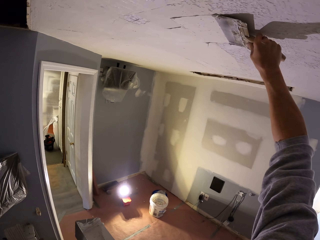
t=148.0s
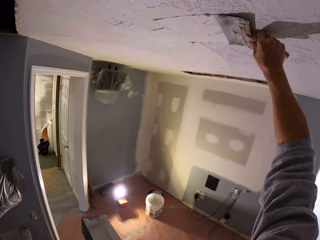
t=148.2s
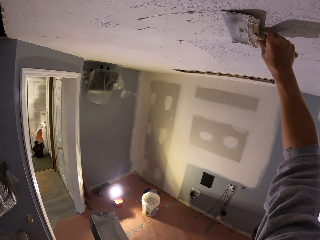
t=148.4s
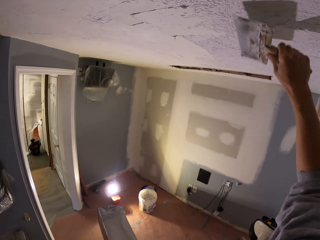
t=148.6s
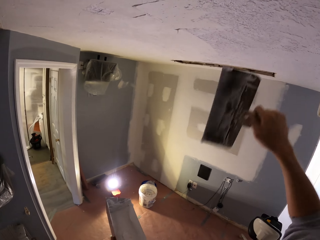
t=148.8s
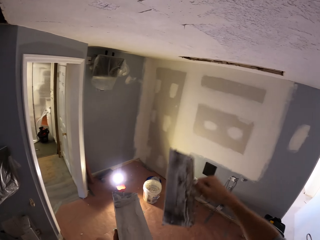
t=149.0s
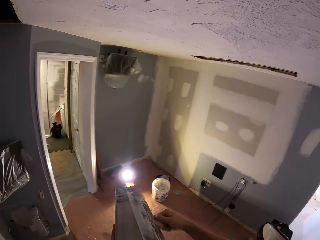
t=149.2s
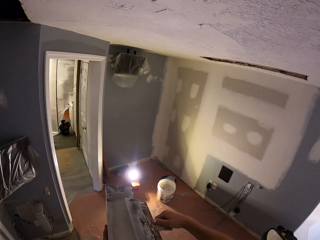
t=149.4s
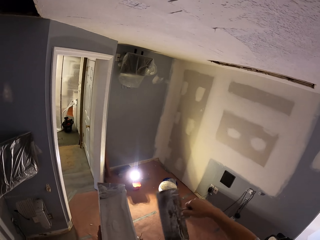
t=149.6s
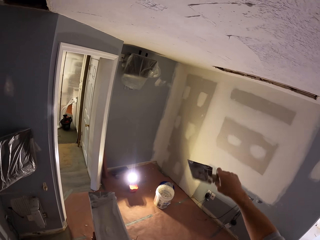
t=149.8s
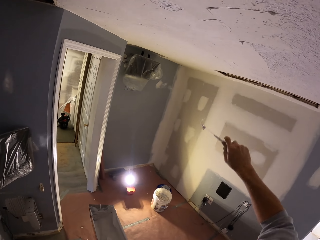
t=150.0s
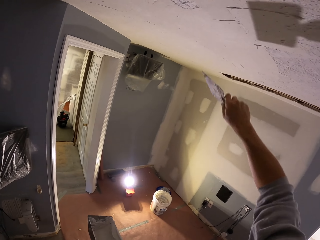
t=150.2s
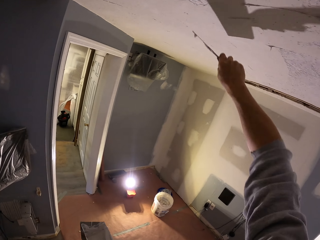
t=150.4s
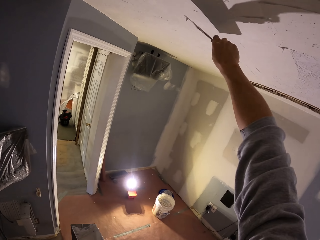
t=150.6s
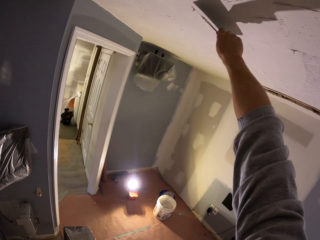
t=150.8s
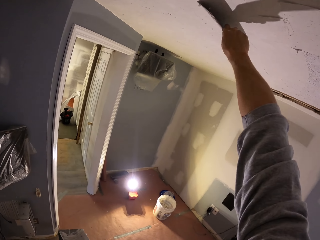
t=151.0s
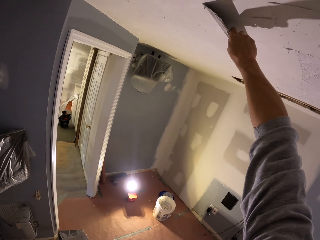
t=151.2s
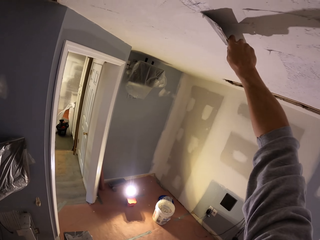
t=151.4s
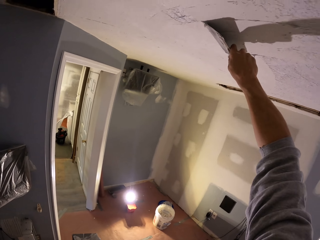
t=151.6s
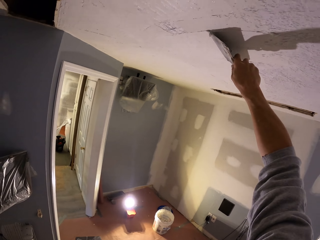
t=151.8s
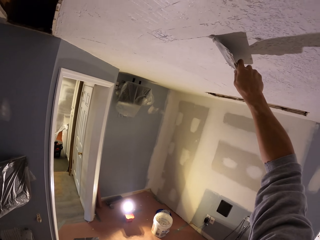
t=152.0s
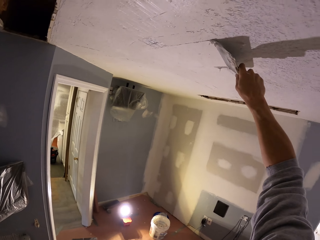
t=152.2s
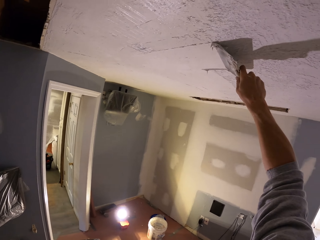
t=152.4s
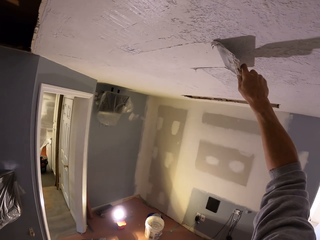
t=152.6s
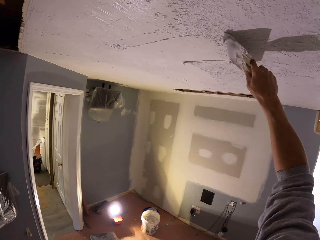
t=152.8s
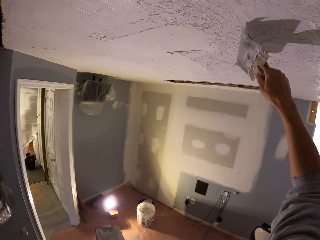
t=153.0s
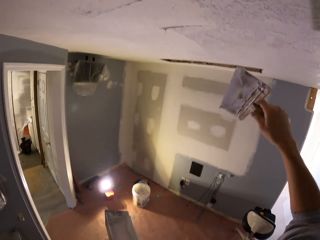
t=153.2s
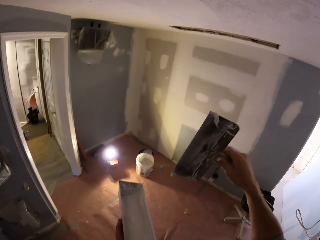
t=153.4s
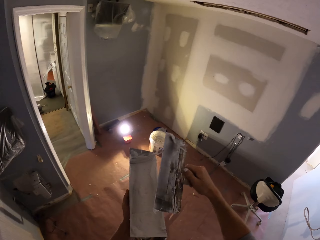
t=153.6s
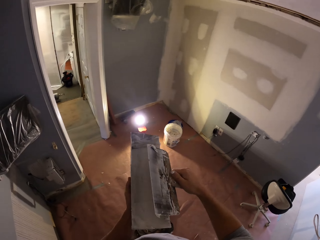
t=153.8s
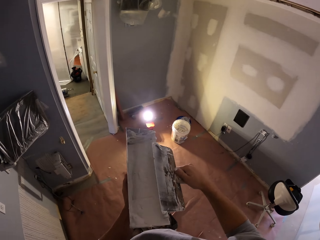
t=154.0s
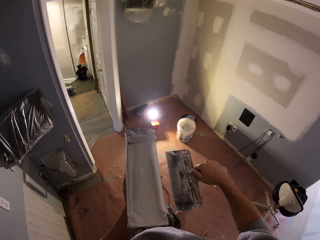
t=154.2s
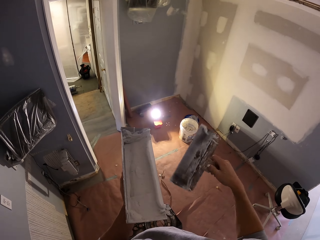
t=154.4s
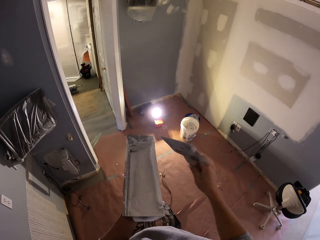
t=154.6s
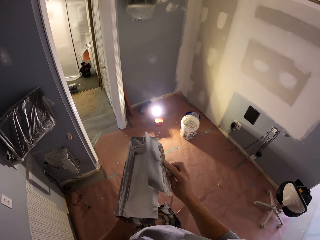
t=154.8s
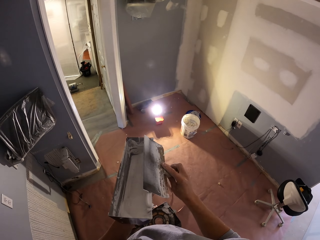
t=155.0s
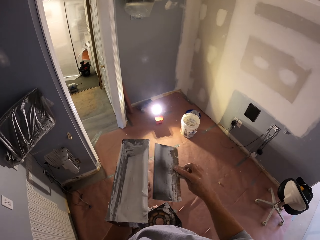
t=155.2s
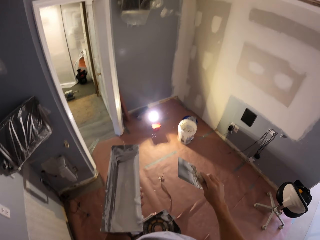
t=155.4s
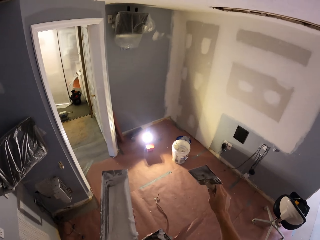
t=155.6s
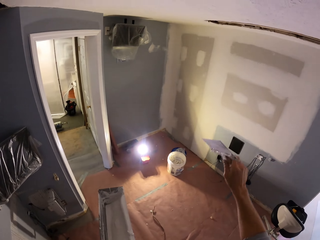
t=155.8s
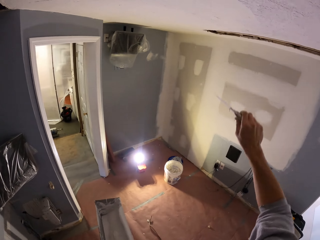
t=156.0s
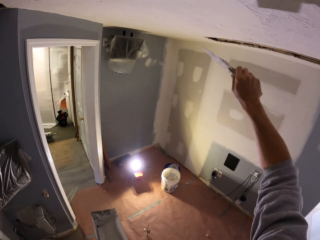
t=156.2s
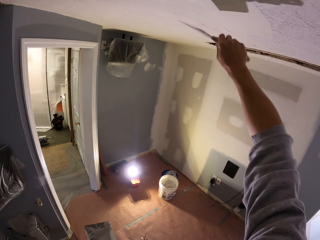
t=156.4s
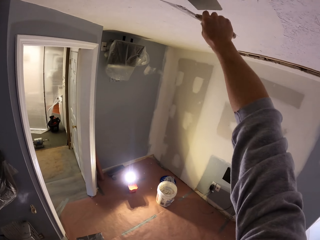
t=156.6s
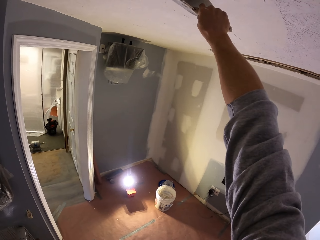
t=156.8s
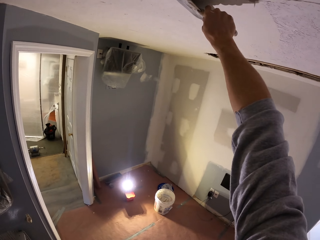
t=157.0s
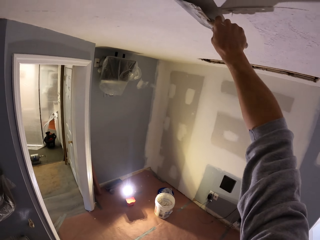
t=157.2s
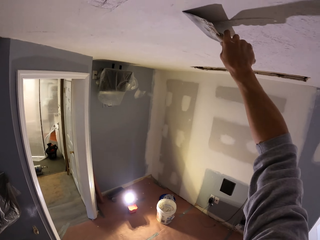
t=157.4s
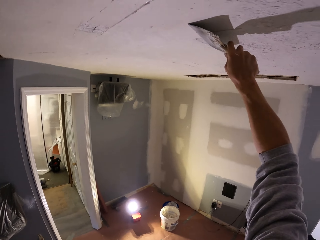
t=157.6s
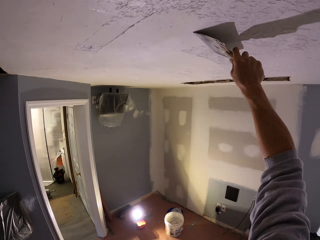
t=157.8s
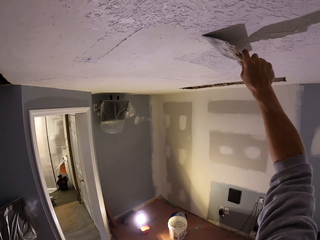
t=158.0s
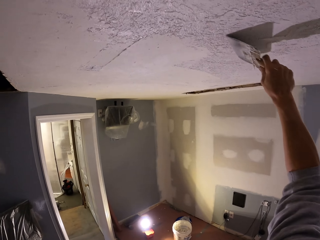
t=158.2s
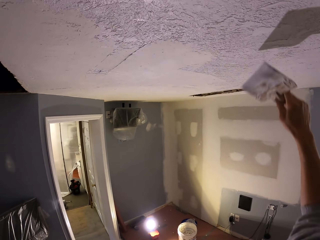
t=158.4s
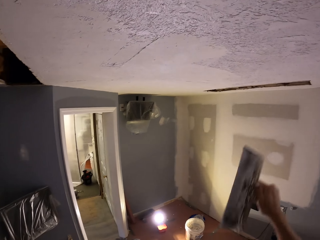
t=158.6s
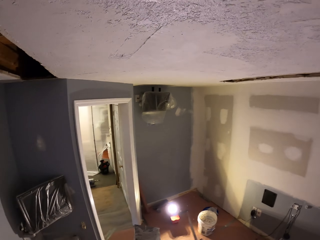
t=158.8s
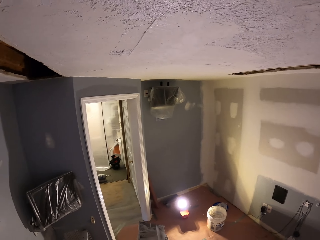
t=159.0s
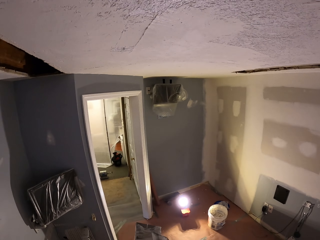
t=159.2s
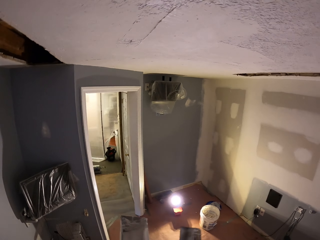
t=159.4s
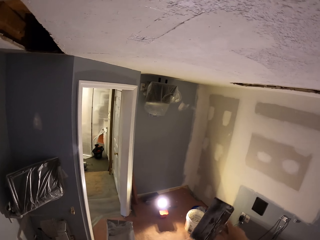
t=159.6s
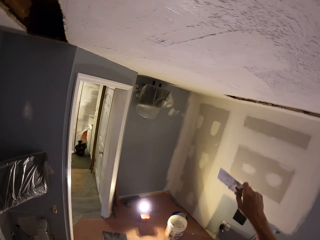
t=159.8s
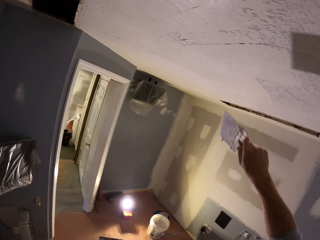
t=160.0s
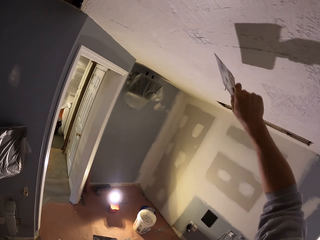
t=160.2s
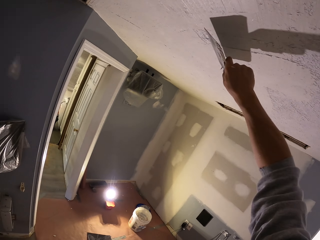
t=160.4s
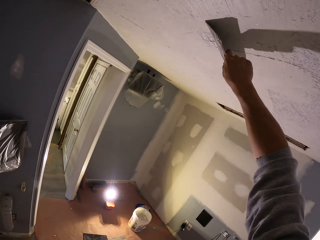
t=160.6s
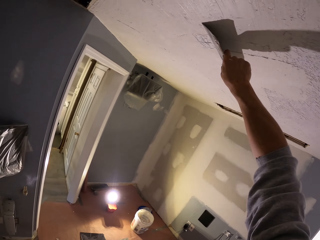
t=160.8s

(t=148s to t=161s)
The camera wearer picks up the paint on the paint tray. They apply the paint on the wall.

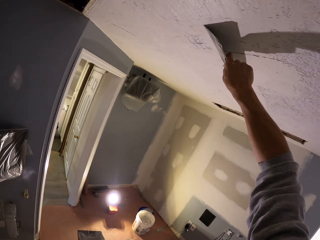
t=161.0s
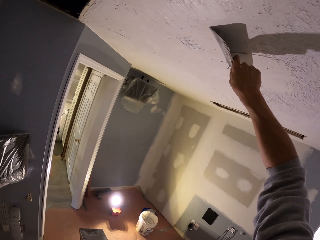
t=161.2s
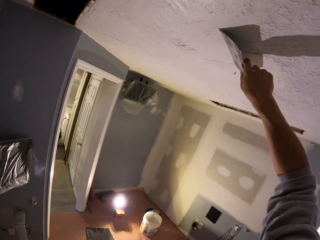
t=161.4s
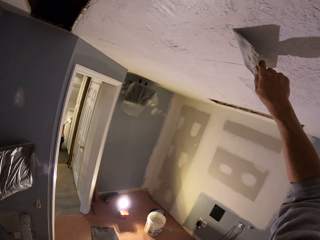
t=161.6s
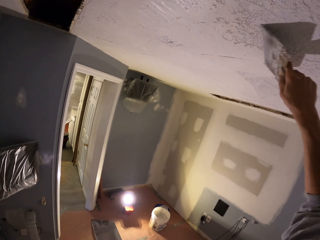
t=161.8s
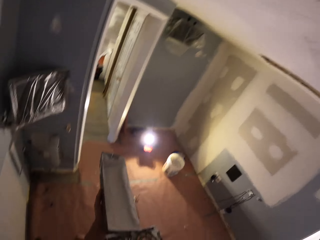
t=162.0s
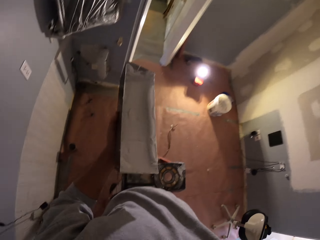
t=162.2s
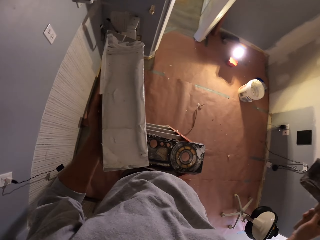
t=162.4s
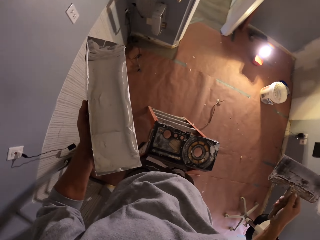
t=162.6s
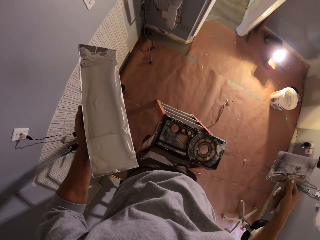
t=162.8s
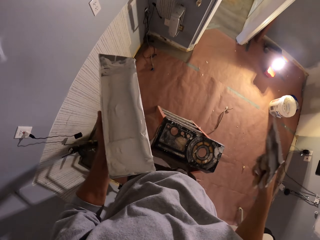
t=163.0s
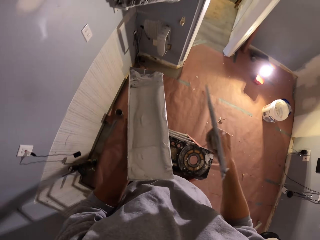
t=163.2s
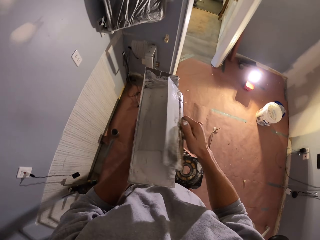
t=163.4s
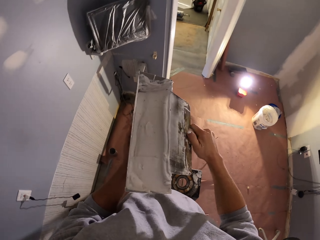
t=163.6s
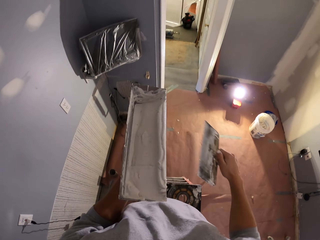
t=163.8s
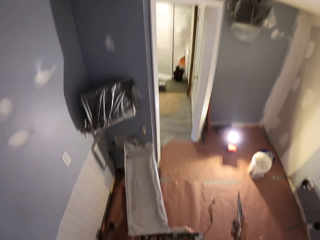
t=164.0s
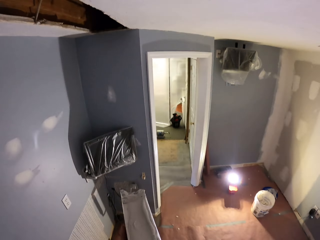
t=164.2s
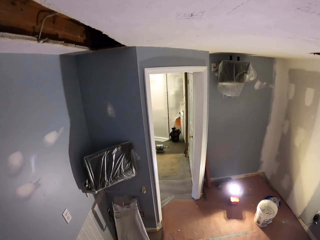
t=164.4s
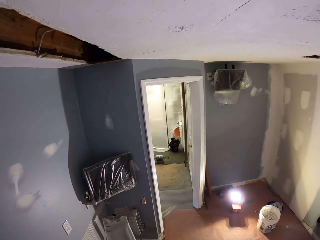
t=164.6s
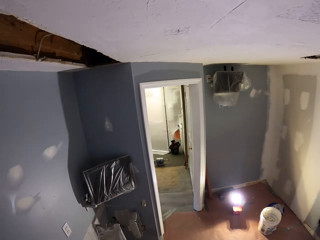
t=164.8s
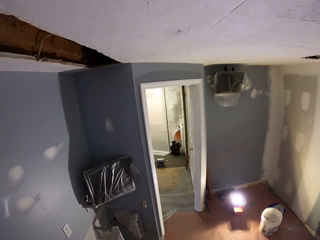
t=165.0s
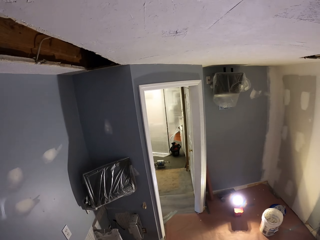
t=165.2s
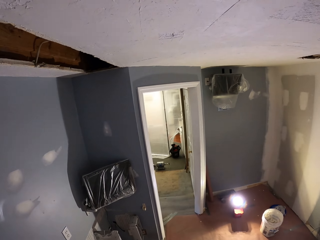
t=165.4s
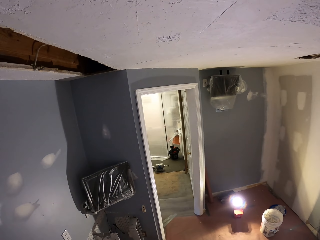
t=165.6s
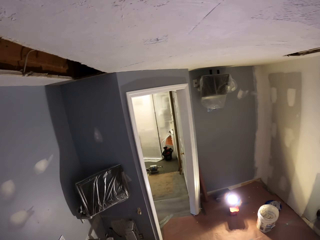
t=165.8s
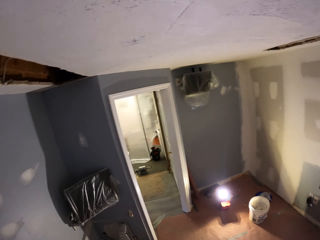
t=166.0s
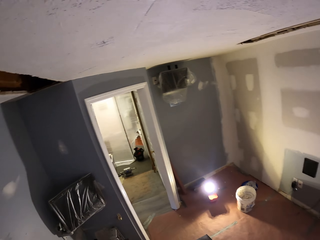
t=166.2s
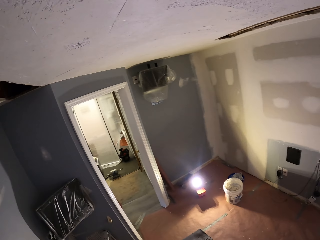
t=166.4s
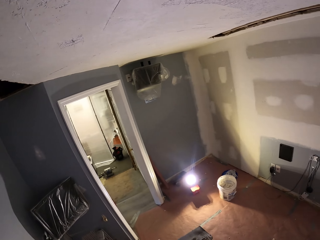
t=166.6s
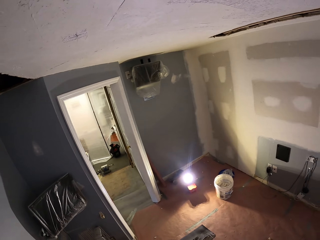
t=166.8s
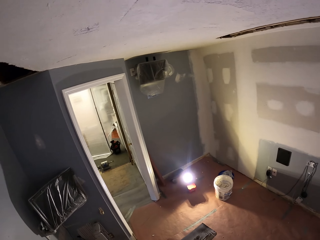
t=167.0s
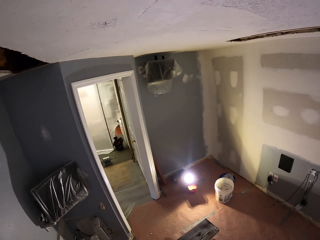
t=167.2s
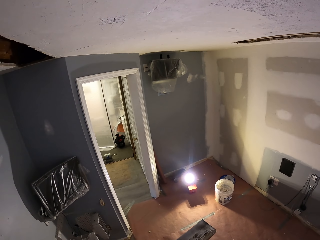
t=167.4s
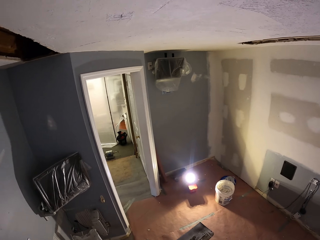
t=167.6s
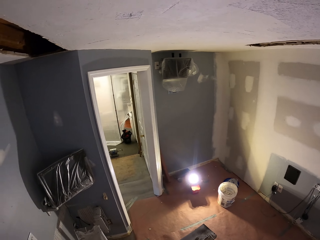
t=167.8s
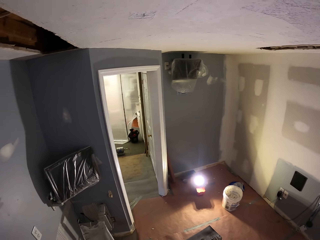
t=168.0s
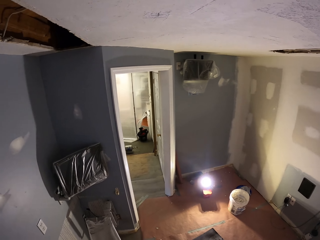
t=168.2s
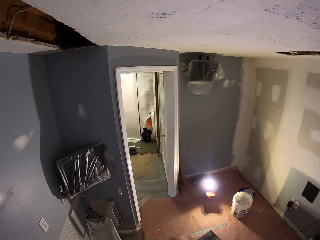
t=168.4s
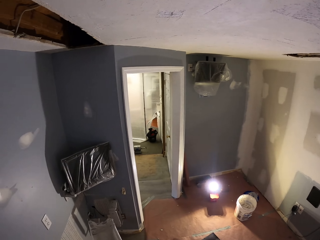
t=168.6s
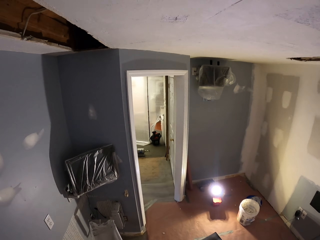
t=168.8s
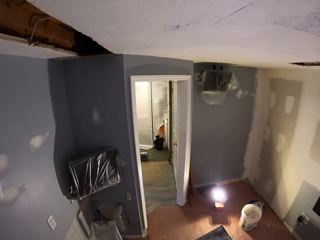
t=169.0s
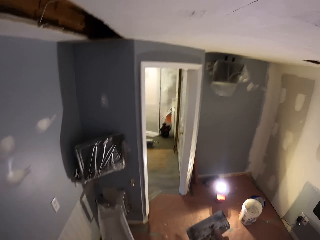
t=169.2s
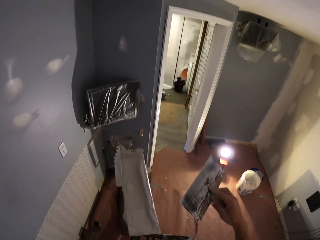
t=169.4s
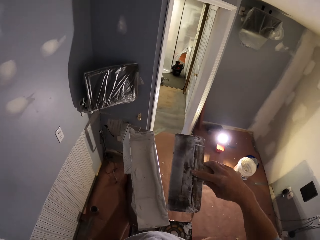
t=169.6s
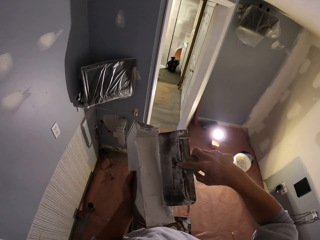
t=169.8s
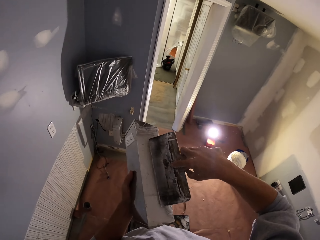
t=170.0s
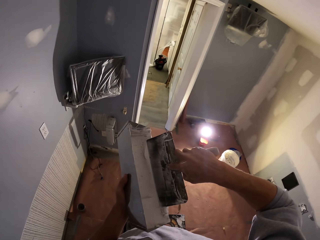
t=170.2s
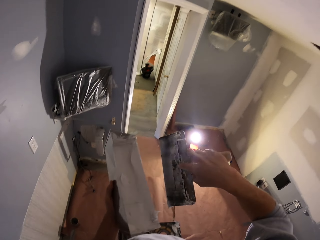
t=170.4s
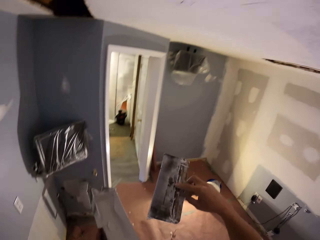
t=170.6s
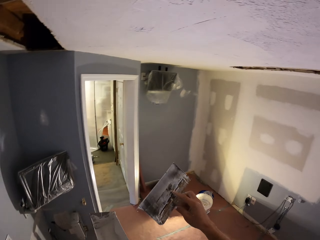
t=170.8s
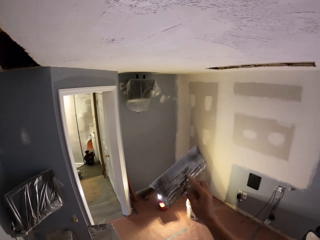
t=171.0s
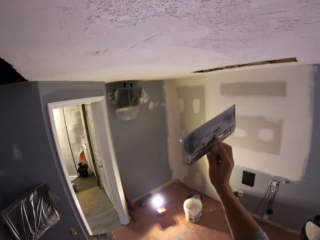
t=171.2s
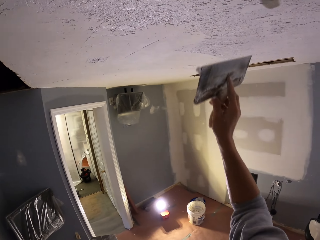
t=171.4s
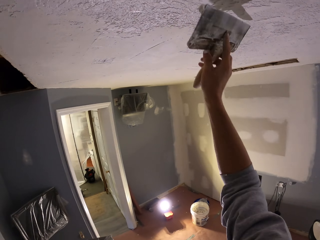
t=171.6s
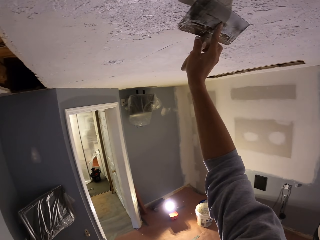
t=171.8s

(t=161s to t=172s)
The camera wearer picks up the paint on the paint tray. They look around the room.
